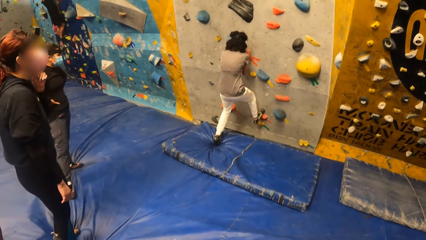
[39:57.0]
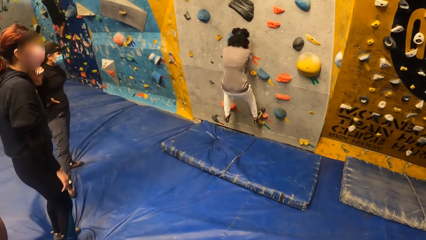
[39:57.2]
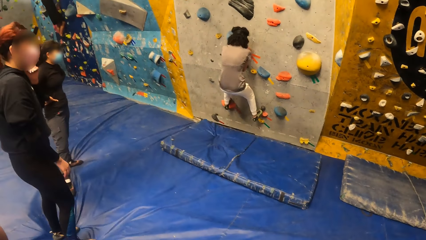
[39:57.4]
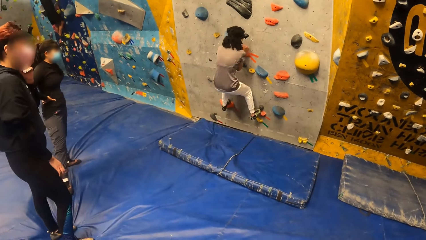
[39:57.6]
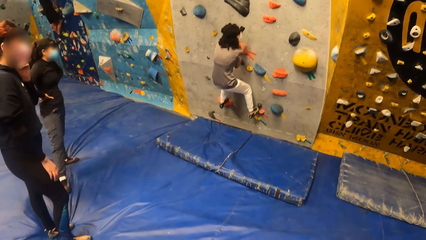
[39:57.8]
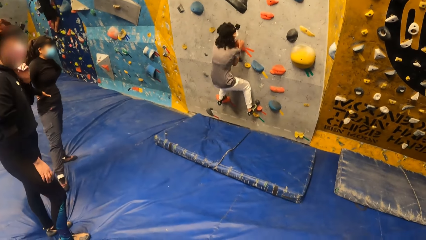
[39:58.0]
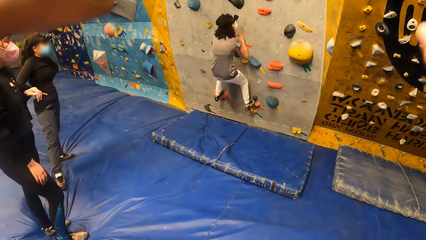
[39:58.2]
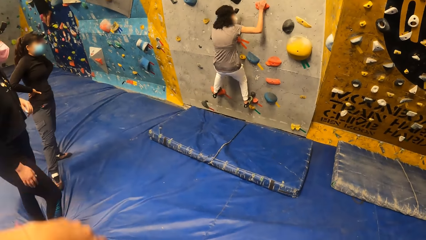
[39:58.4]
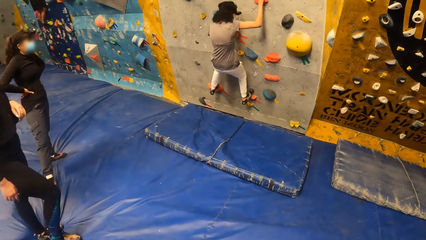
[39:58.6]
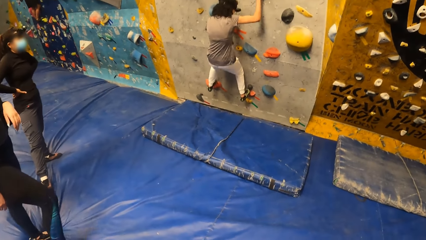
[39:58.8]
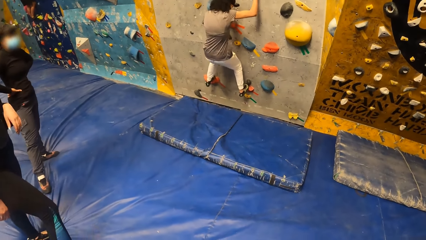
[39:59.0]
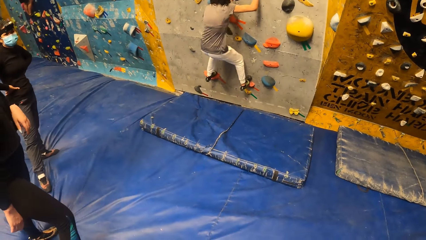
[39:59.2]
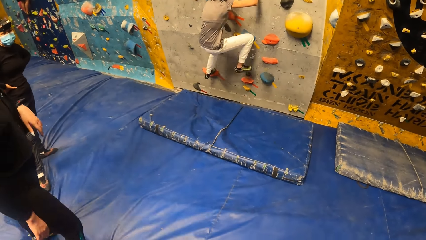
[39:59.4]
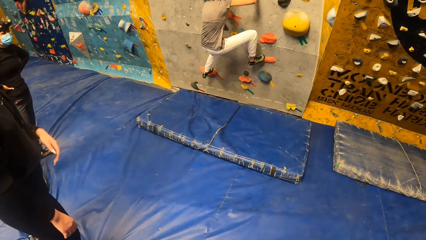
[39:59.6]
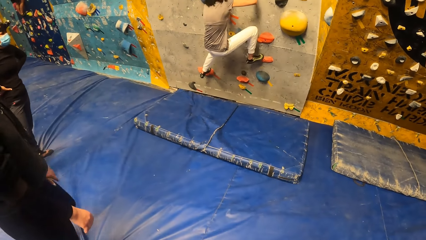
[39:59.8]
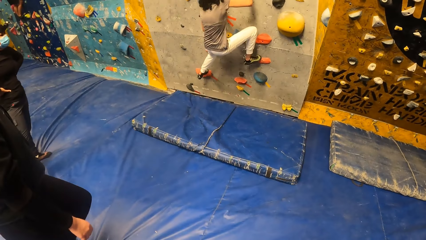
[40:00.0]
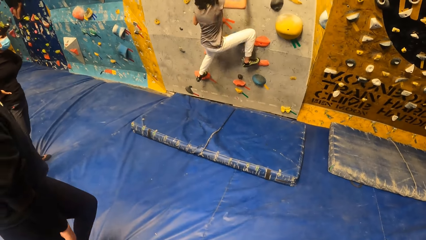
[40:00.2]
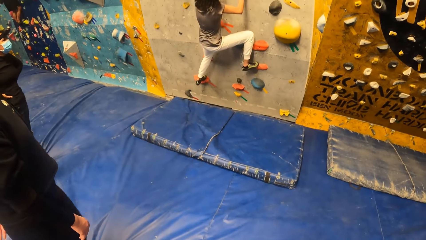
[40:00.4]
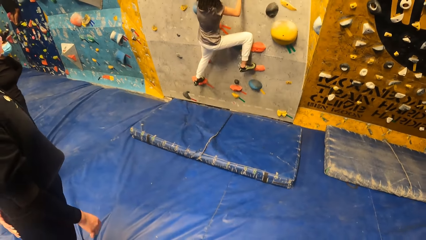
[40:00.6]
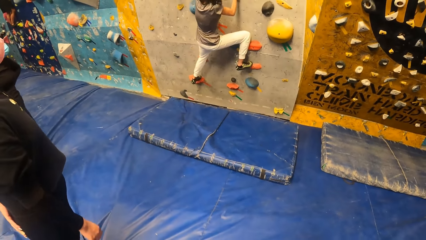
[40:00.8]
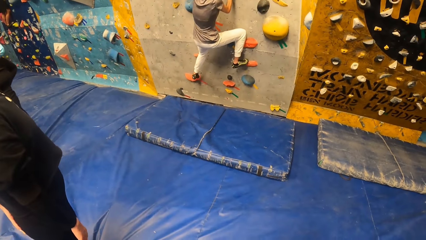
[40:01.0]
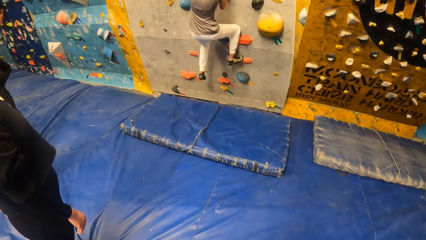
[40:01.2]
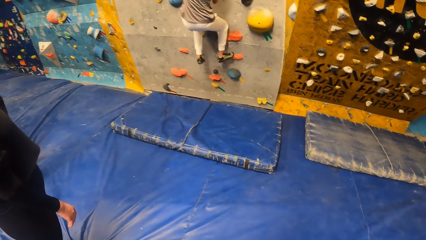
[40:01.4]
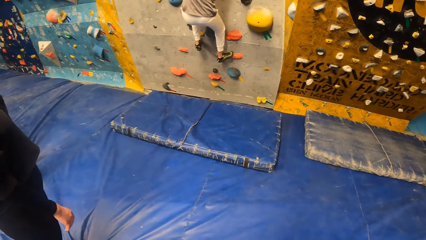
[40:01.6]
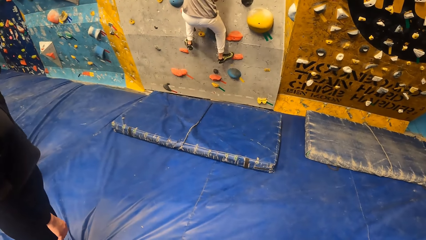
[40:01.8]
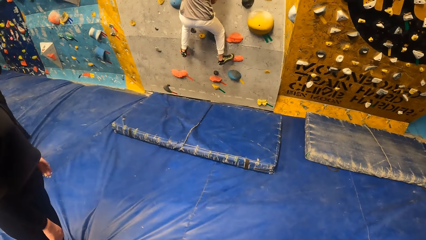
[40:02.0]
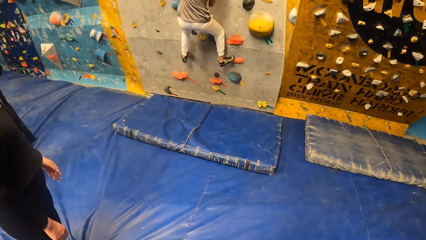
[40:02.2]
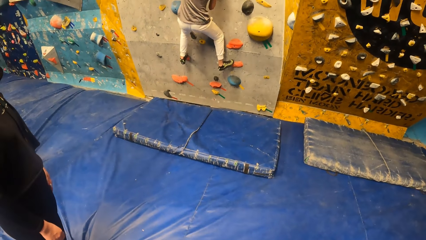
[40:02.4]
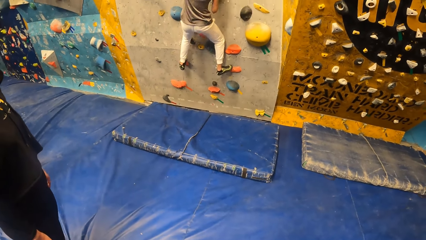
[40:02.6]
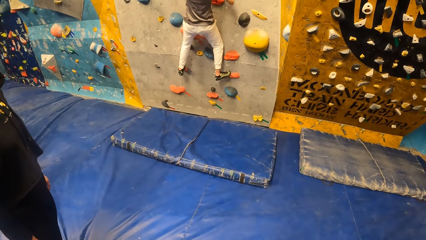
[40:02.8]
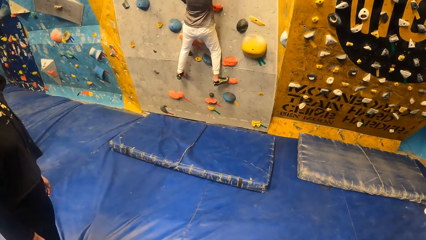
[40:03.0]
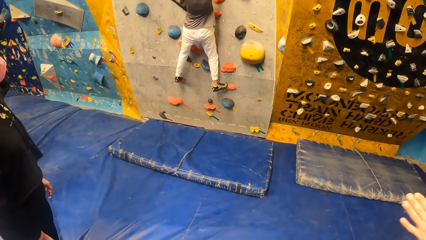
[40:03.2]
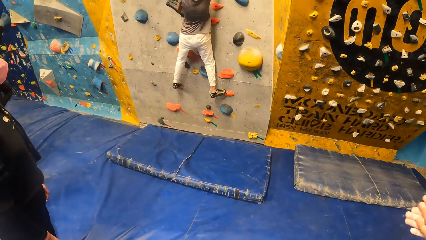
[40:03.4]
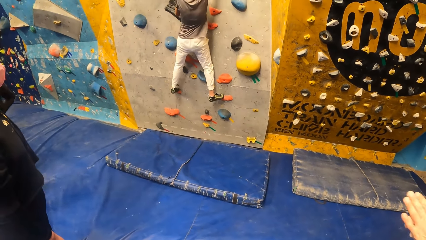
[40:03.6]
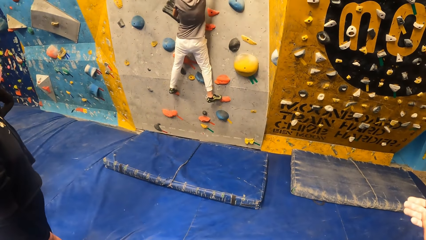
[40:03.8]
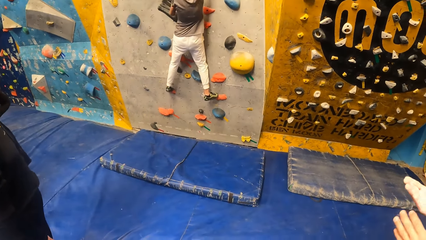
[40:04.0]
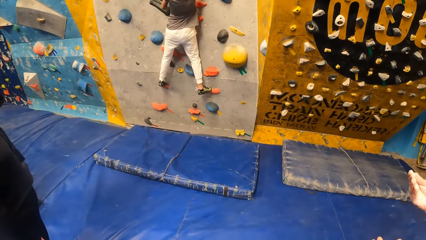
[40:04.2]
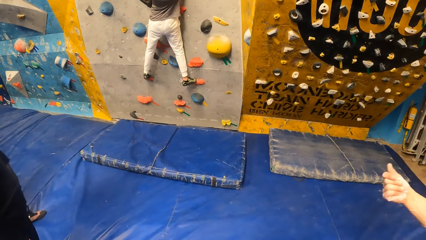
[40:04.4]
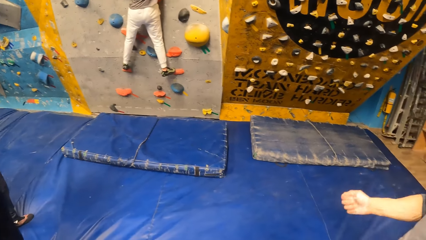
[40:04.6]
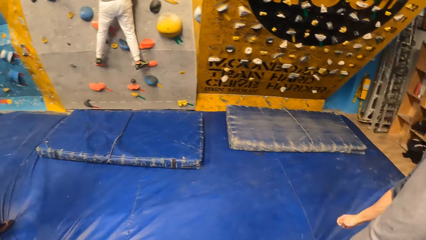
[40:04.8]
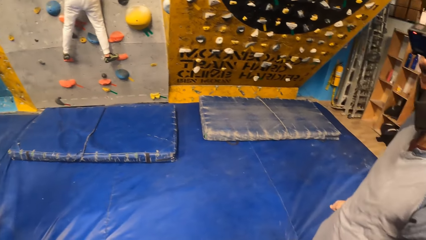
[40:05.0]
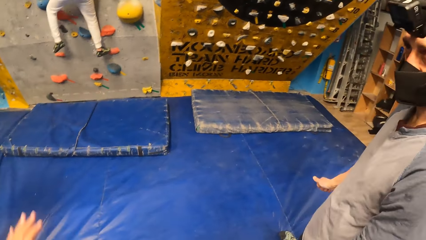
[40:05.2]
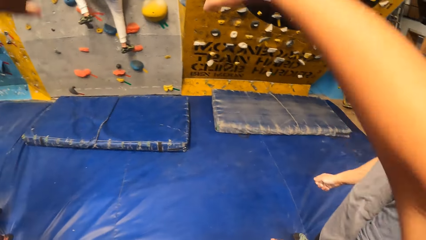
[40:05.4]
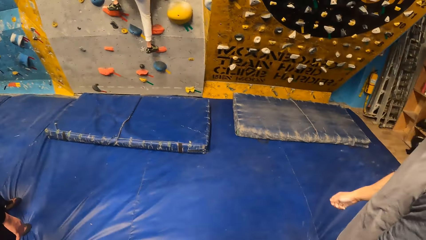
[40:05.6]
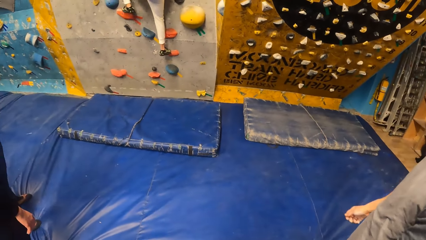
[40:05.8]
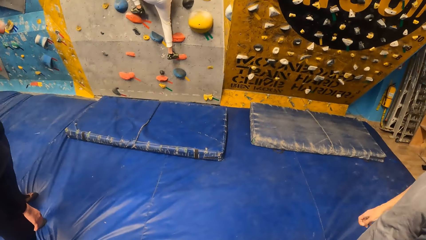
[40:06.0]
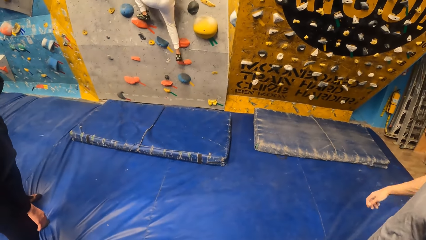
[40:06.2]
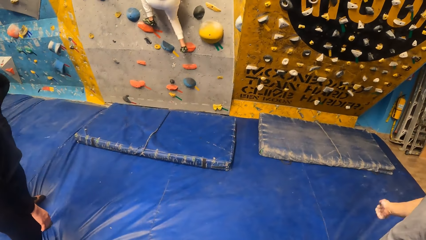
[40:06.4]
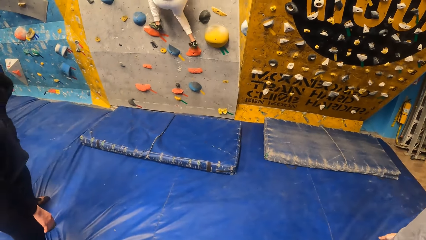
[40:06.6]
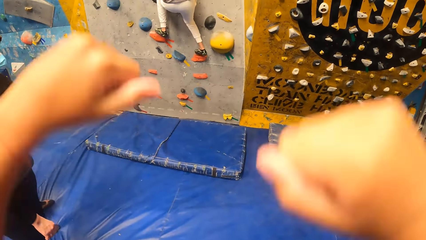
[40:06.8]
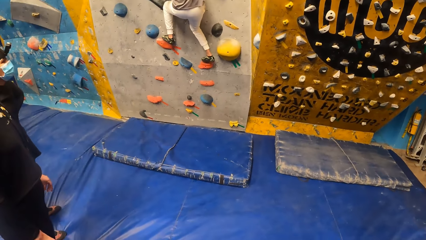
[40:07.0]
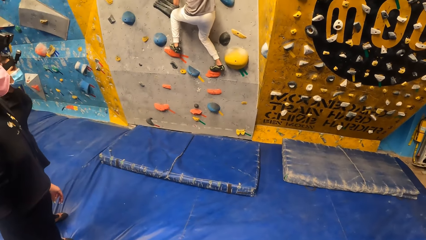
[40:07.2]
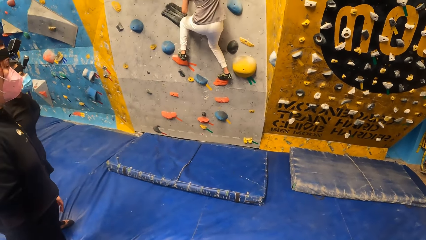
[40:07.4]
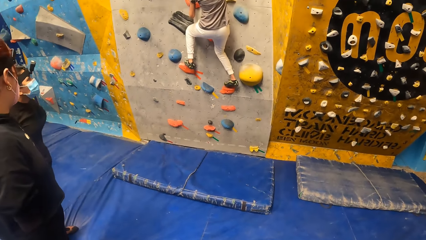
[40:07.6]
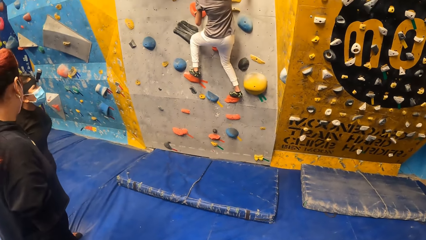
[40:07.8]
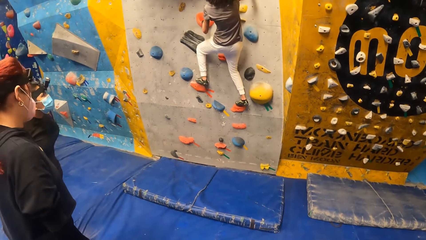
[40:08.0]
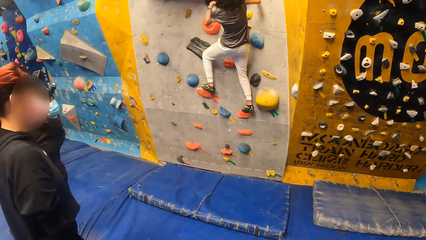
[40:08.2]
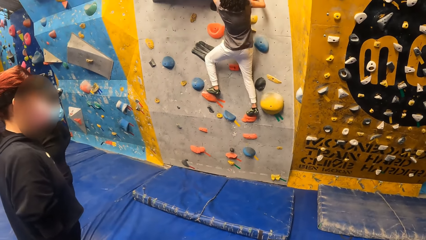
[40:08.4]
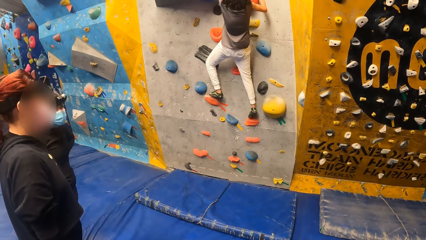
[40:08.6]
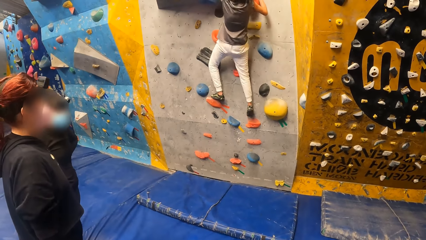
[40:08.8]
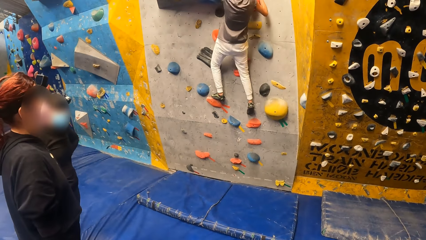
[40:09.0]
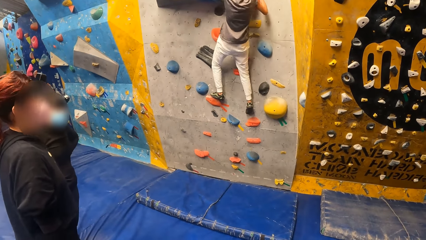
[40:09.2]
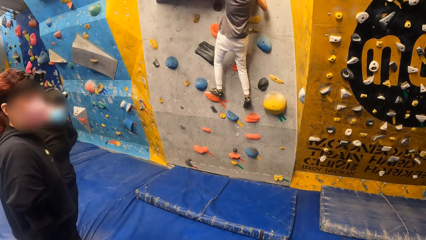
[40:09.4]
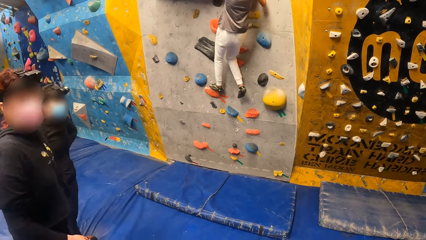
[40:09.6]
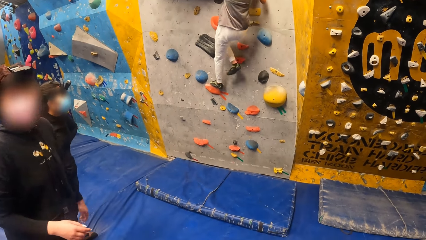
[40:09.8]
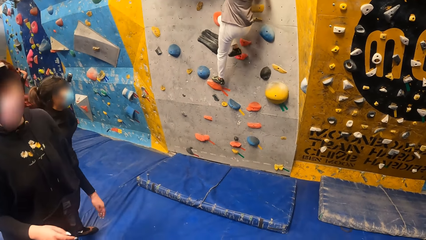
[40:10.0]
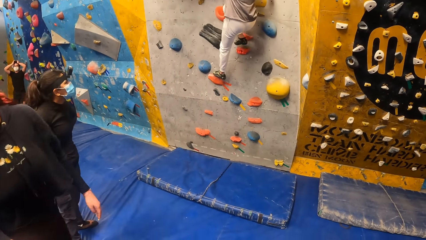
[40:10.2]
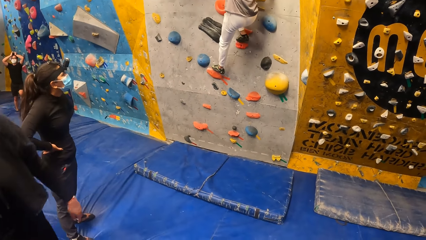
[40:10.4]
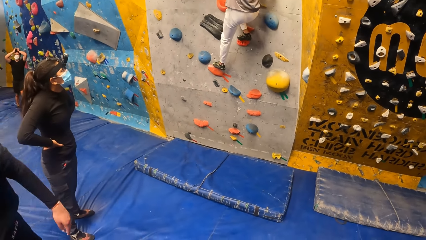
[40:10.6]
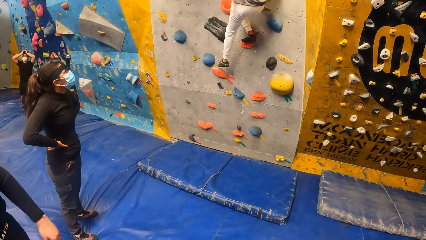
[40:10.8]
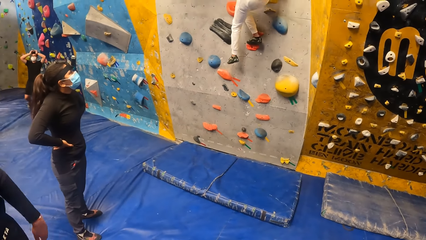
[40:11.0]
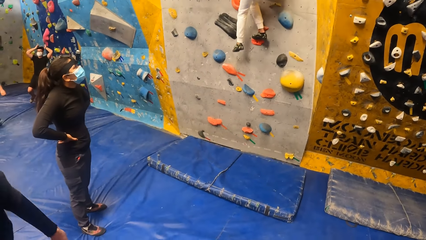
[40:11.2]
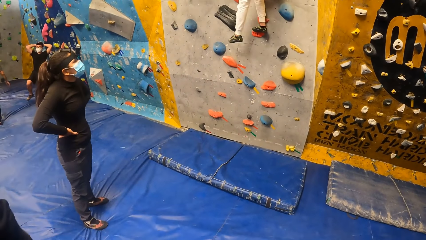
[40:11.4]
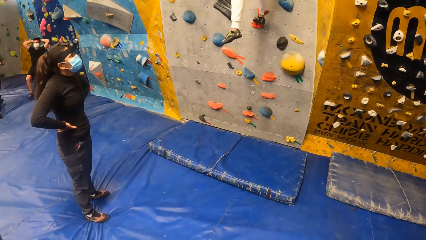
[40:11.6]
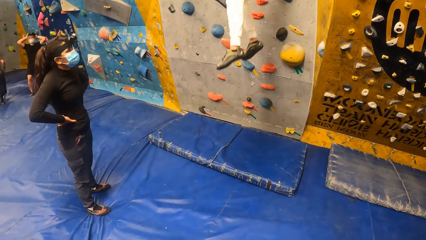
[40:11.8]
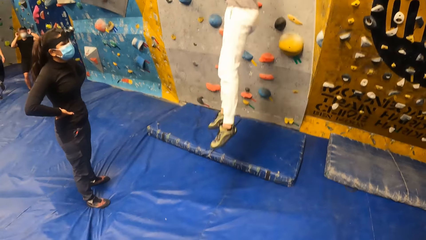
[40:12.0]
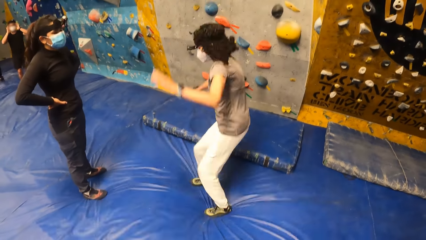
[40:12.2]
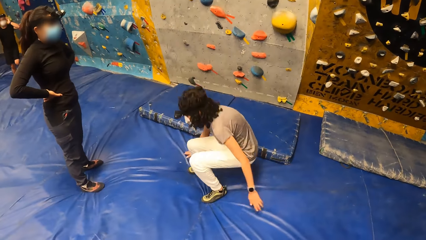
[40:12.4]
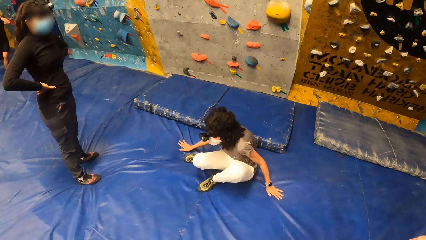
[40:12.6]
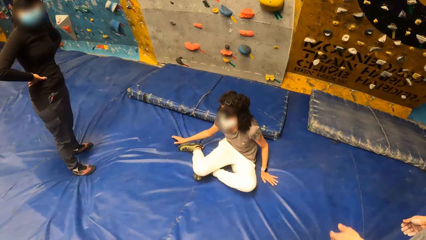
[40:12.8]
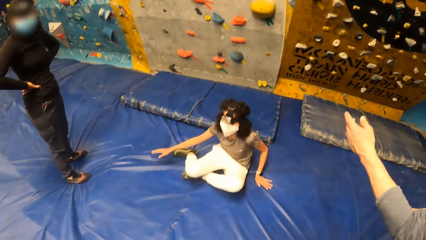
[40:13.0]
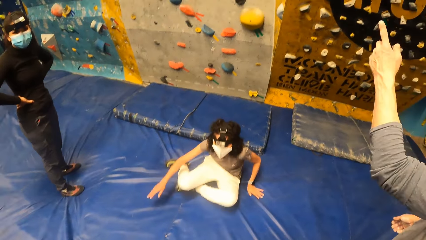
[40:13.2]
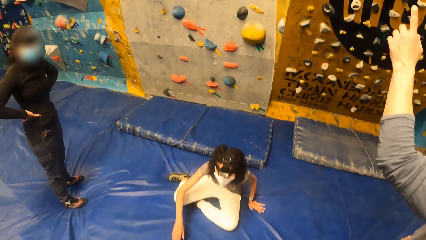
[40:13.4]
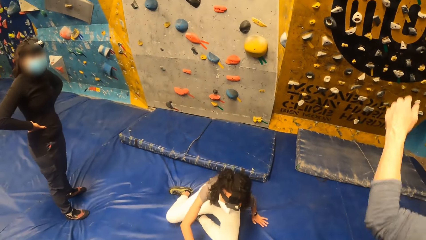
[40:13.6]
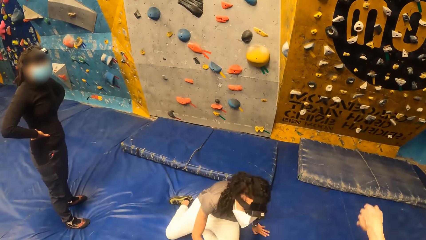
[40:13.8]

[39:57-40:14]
The woman climbs the wall with her hands and feet. The camera wearer drops the hands. They raise the hand. They drop the hands. The woman jumps down from the wall.
